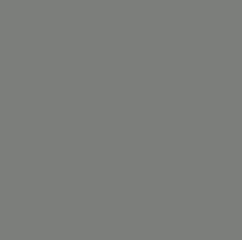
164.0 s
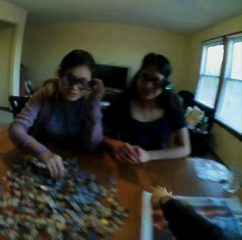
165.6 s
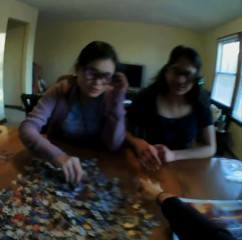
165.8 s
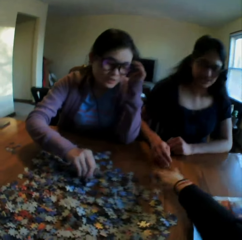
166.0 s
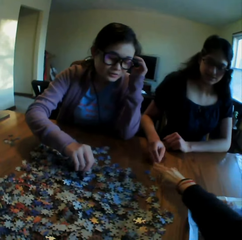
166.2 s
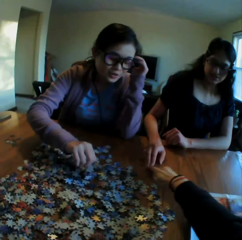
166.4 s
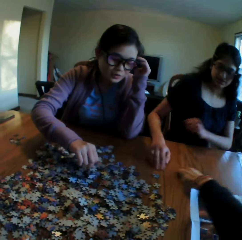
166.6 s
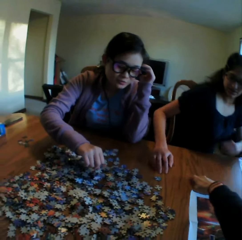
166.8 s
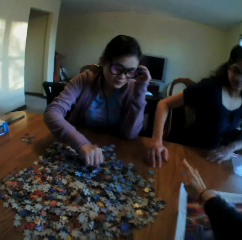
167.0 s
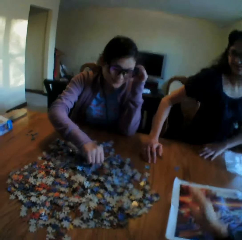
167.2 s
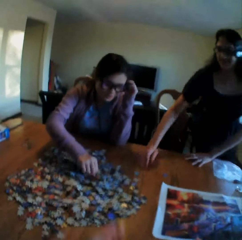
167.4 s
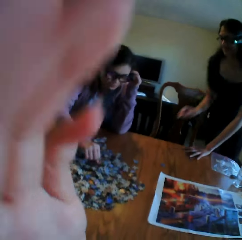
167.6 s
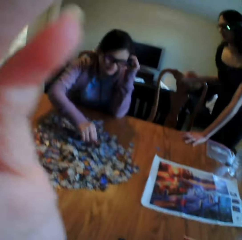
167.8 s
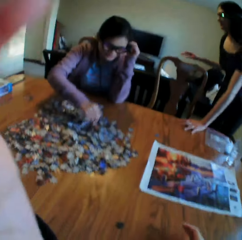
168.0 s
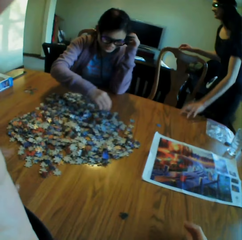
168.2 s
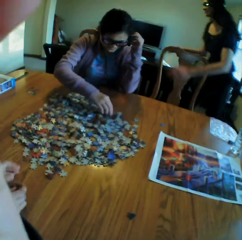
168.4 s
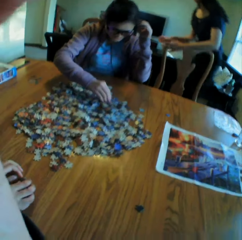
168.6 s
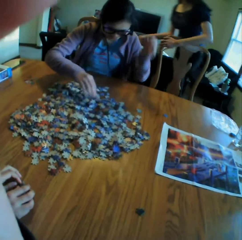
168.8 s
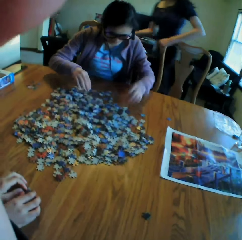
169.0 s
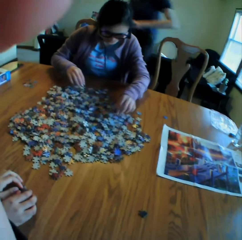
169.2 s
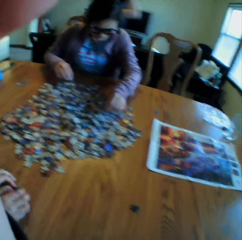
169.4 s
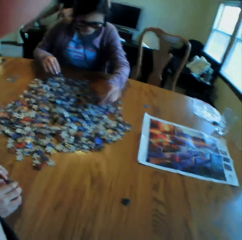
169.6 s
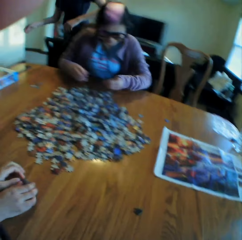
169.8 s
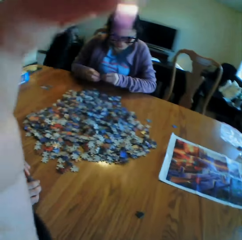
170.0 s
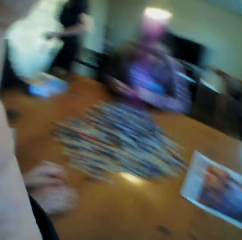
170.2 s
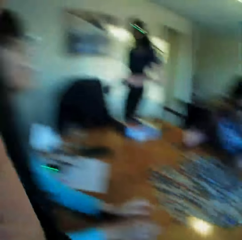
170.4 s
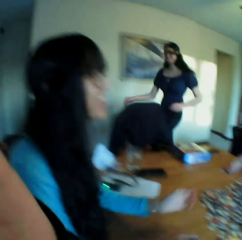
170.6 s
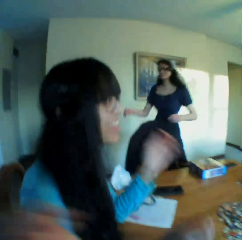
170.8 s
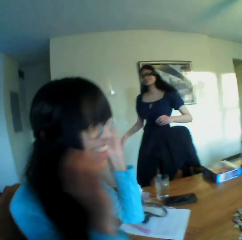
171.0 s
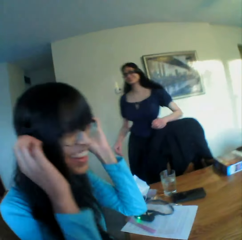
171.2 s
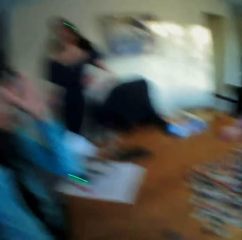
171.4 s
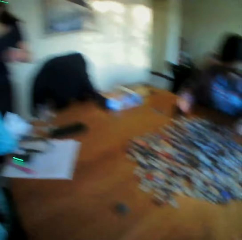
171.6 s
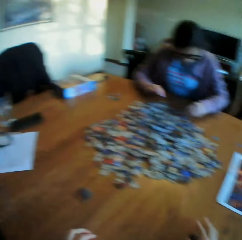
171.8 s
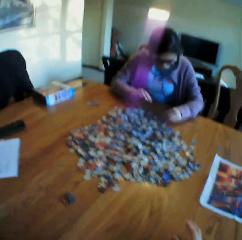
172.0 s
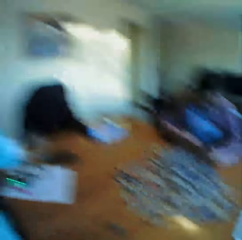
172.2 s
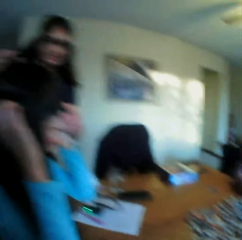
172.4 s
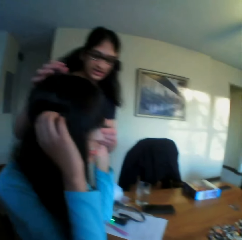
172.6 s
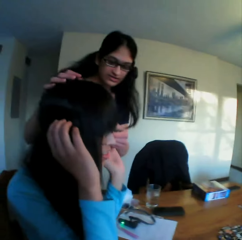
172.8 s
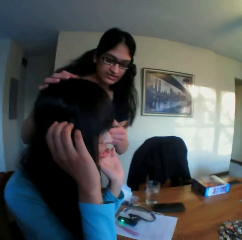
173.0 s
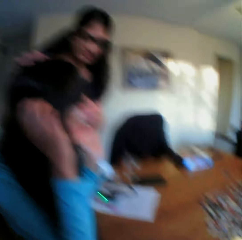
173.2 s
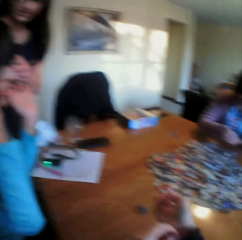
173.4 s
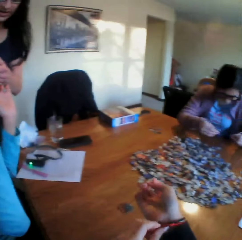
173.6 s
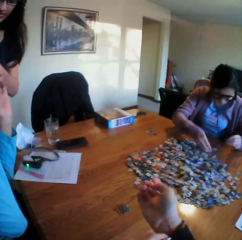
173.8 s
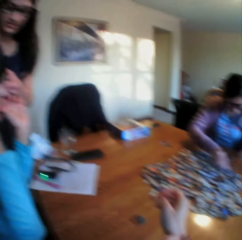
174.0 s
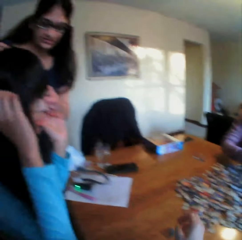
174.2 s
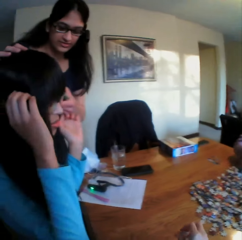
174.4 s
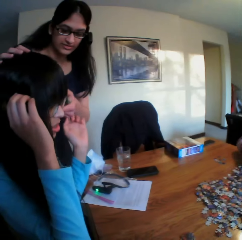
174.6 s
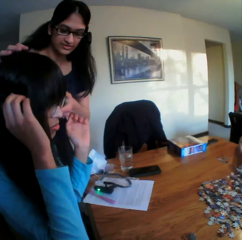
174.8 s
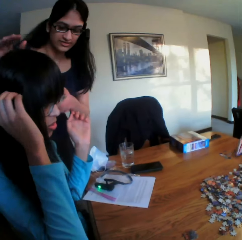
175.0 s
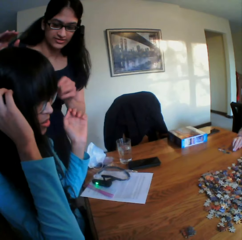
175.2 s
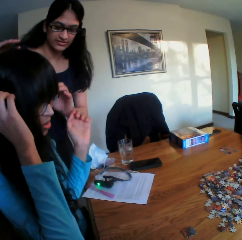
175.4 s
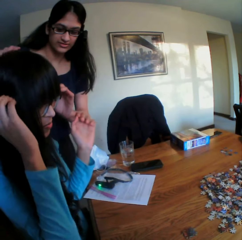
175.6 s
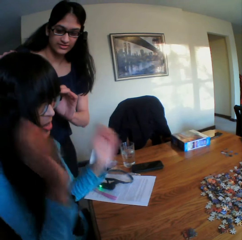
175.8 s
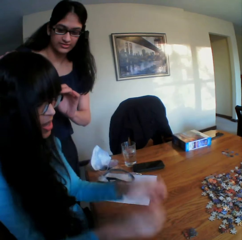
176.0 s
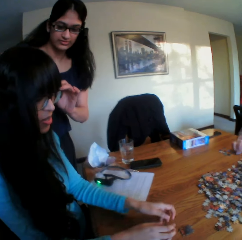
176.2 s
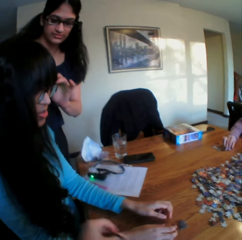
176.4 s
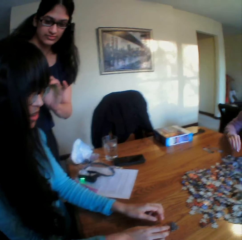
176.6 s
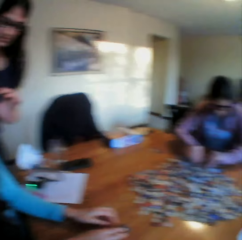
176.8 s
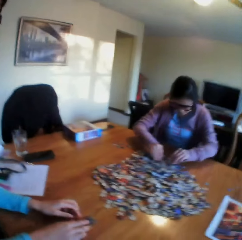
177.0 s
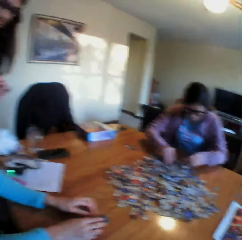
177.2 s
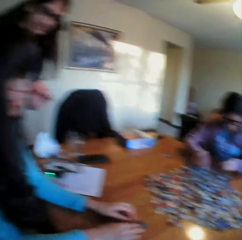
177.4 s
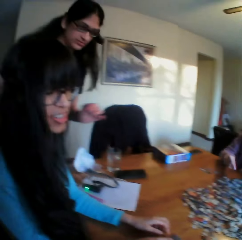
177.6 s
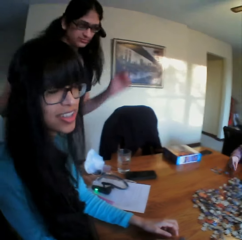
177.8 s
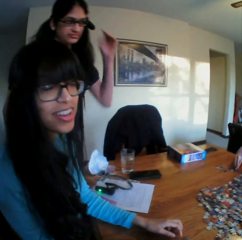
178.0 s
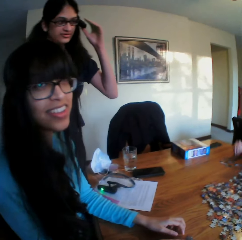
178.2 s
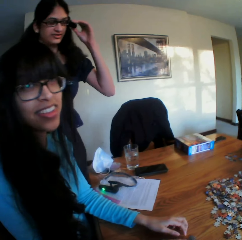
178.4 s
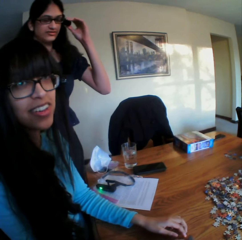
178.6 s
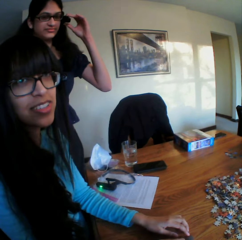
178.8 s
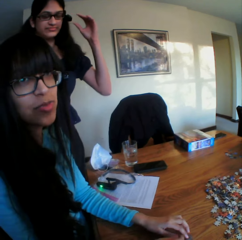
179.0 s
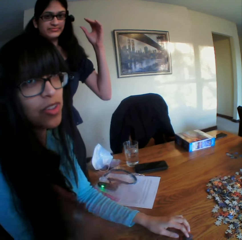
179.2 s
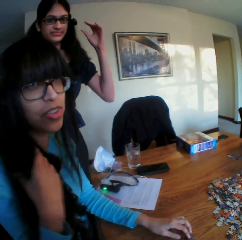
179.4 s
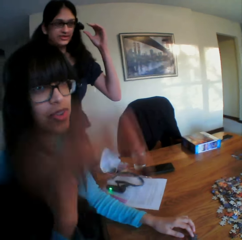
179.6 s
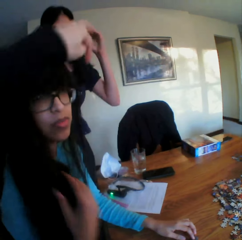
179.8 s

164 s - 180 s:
The camera wearer picks up the puzzle. She talks to a lady. She touches the jigsaw clipart. She adjusts the camera. She looks at a woman. She looks at the table. She looks at the woman. She adjusts her cloth. She converses with the woman. The woman converses with the camera wearer. The camera wearer looks at the woman.

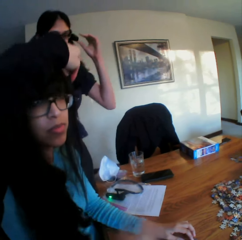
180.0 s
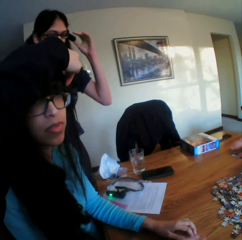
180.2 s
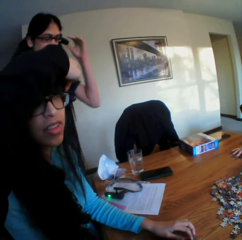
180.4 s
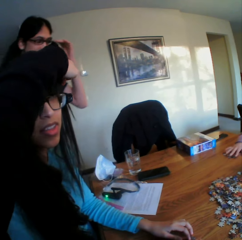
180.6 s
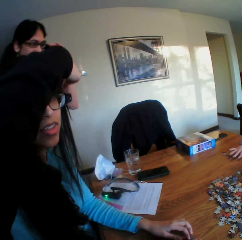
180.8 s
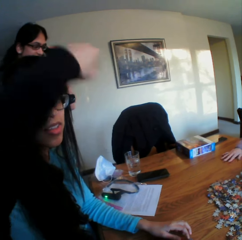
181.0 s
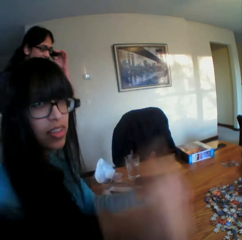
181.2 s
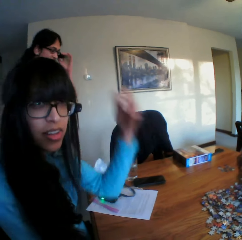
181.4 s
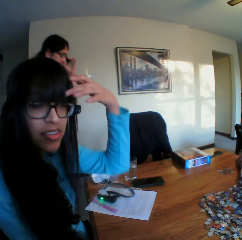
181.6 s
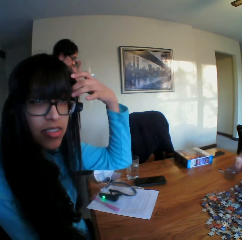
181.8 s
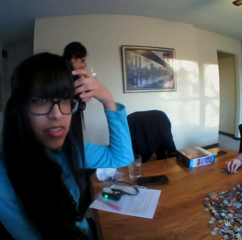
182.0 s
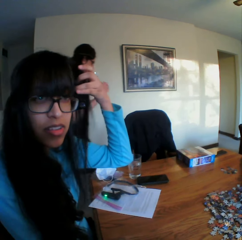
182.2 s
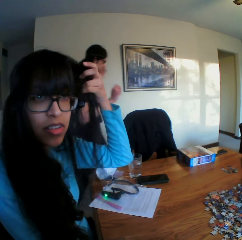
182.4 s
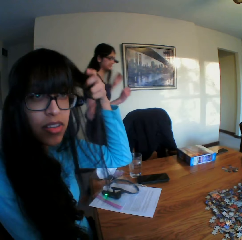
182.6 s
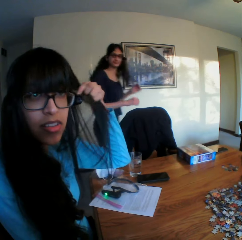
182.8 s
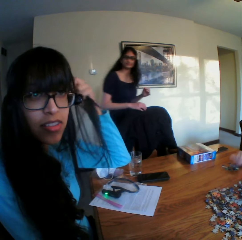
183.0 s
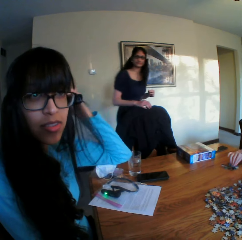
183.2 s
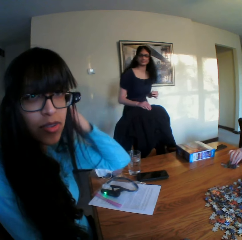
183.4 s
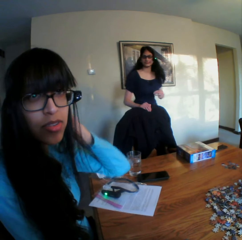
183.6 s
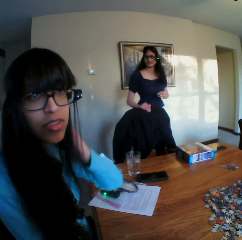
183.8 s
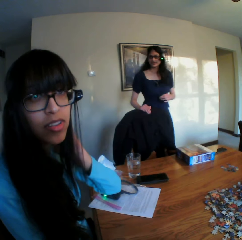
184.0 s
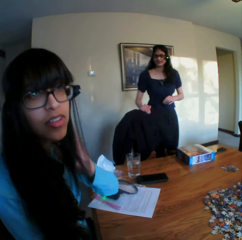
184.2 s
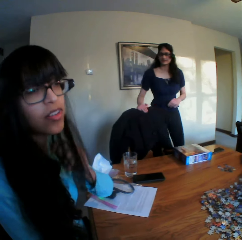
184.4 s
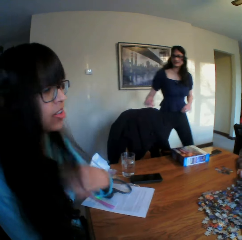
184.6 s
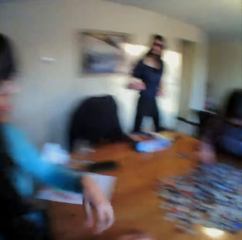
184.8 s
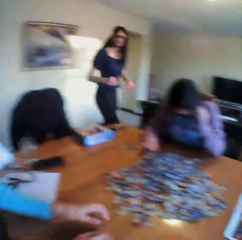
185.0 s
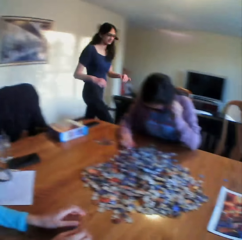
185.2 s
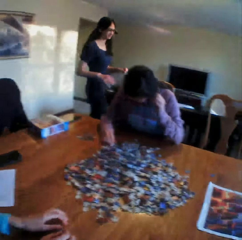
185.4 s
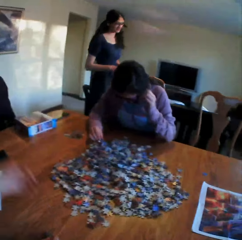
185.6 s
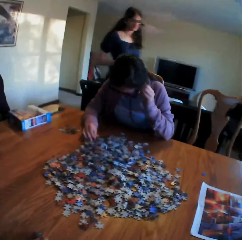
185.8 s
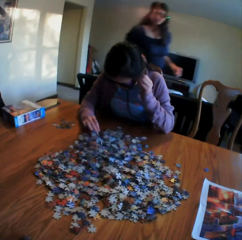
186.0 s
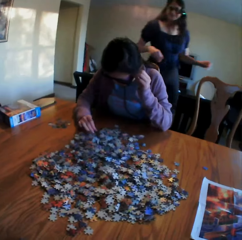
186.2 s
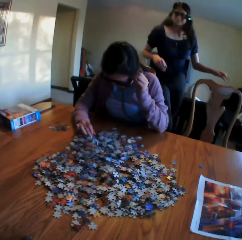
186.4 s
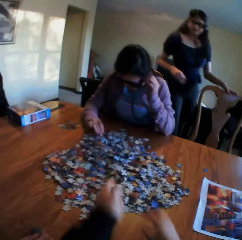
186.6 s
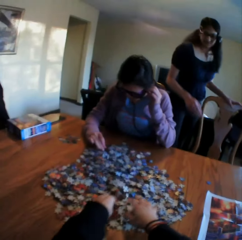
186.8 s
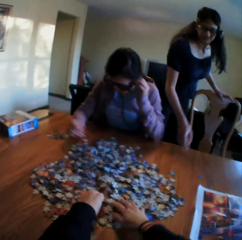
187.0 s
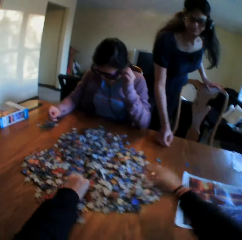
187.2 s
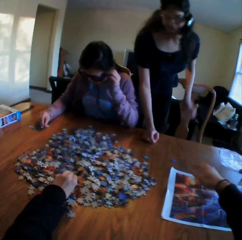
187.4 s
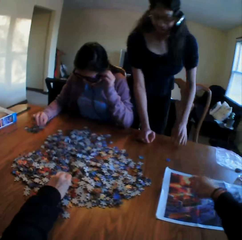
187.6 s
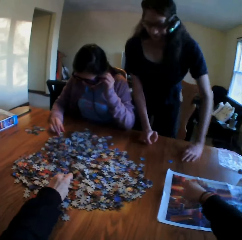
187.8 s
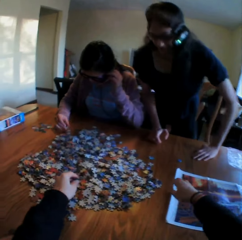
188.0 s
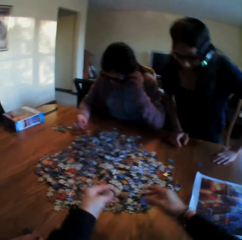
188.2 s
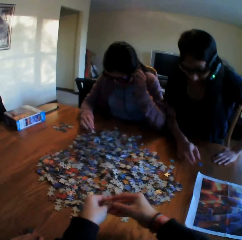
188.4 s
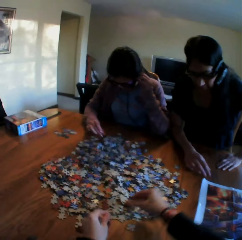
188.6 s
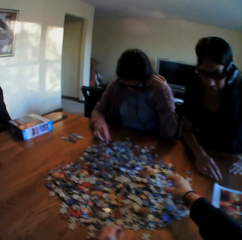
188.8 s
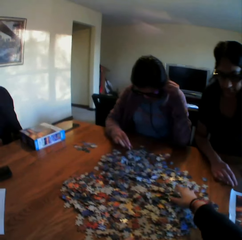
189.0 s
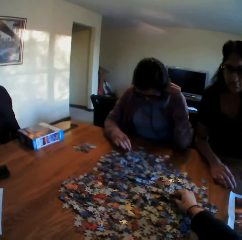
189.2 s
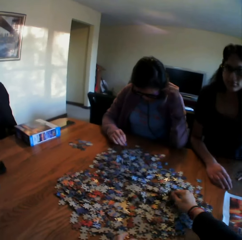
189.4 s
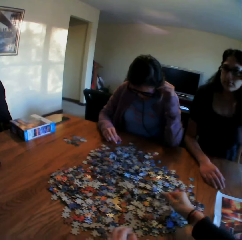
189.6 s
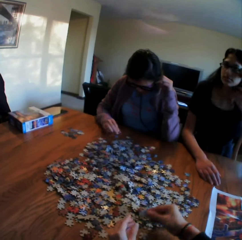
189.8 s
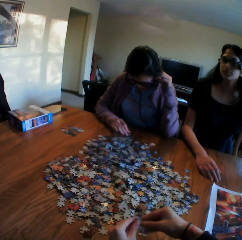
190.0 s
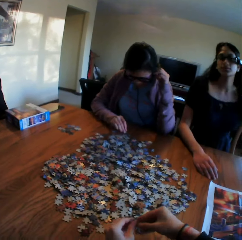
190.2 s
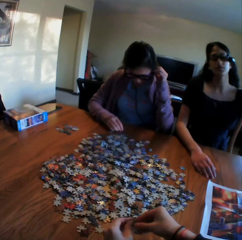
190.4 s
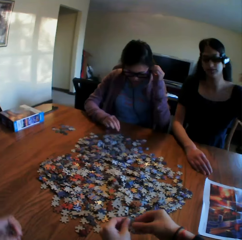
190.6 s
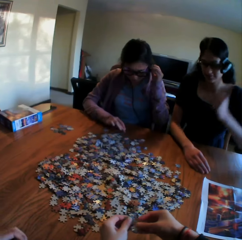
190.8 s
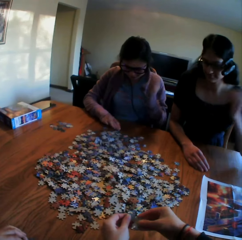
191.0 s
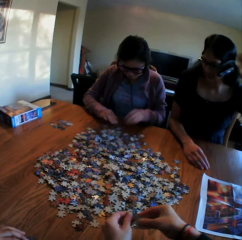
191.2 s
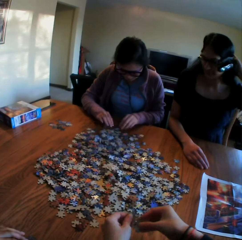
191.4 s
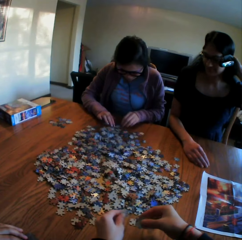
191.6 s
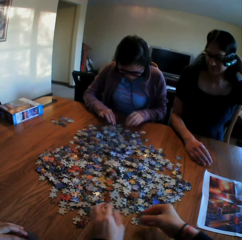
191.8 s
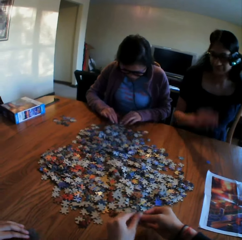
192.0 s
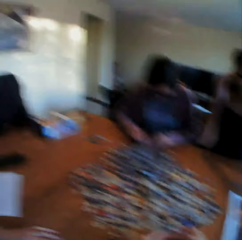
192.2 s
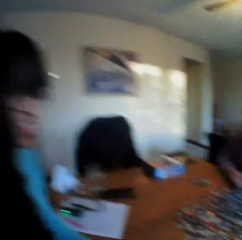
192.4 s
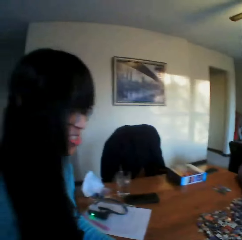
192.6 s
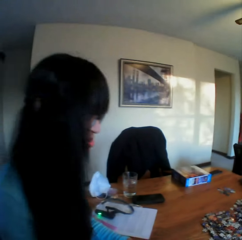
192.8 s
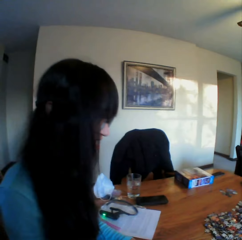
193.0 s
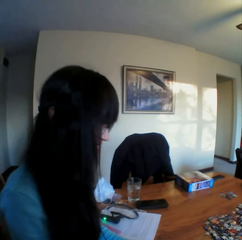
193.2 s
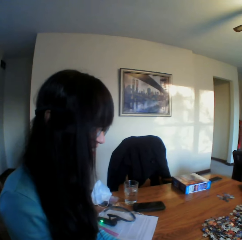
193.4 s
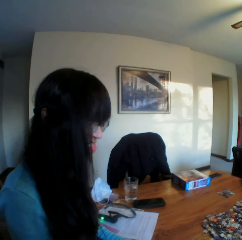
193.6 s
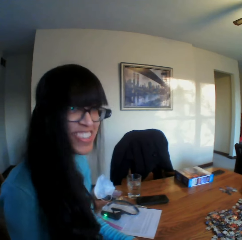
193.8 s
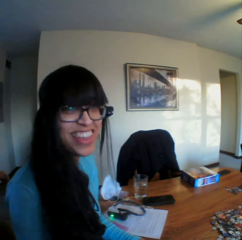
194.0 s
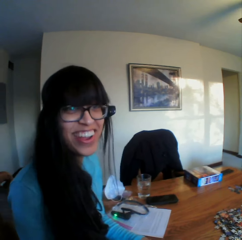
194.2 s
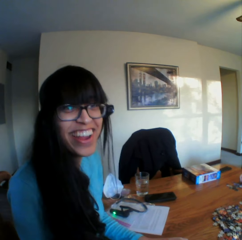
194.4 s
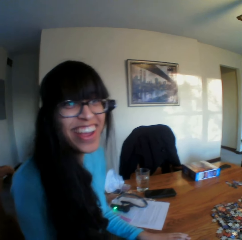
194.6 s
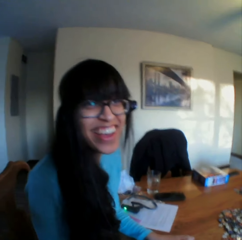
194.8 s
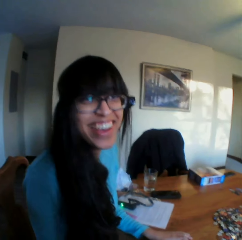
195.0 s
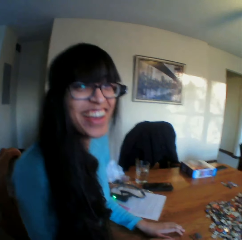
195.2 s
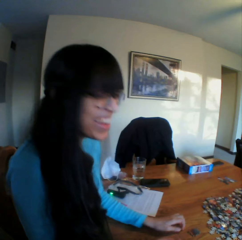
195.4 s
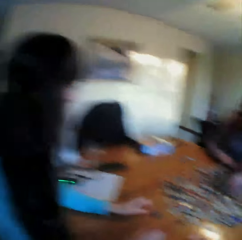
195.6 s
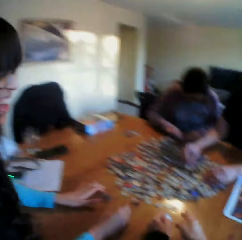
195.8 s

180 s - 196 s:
The camera wearer touches a woman's head. They talk to the woman. The woman converses with the camera wearer. The camera wearer looks at the puzzle papers on the table. They pick up the paper puzzles. They arrange the jigsaw clipart. They talk. They move the right hand. The woman converses with the camera wearer. The camera wearer breaks the puzzle. They drop the puzzle on the table. They look at the woman. The woman converses with the camera wearer.
